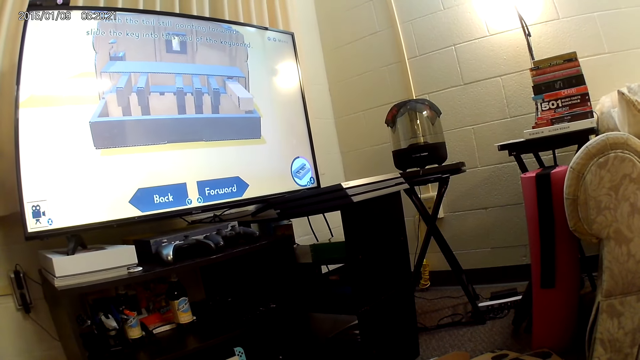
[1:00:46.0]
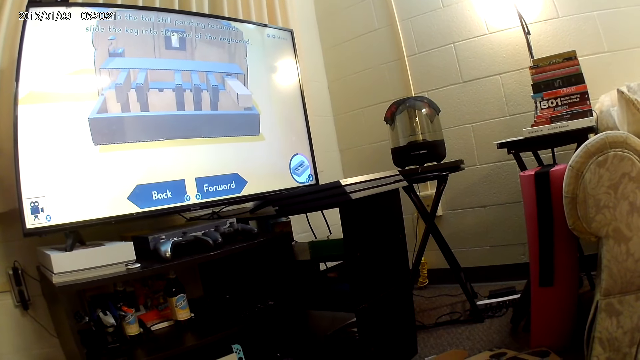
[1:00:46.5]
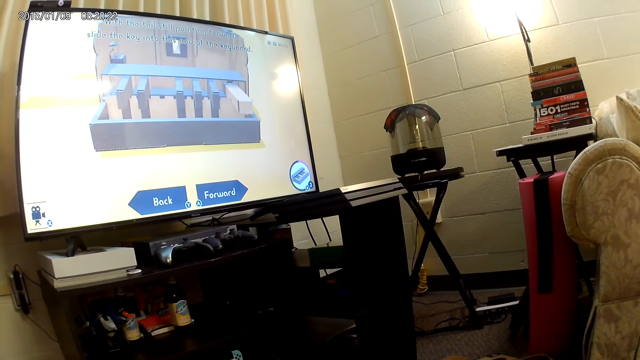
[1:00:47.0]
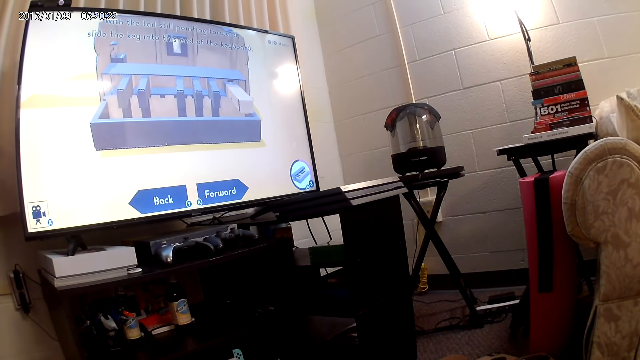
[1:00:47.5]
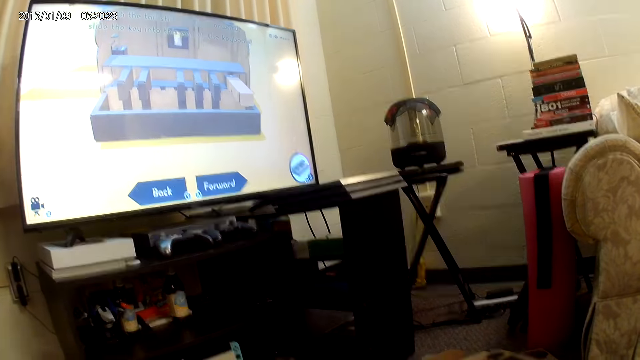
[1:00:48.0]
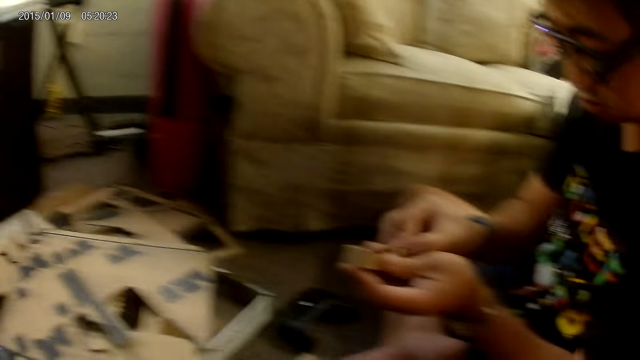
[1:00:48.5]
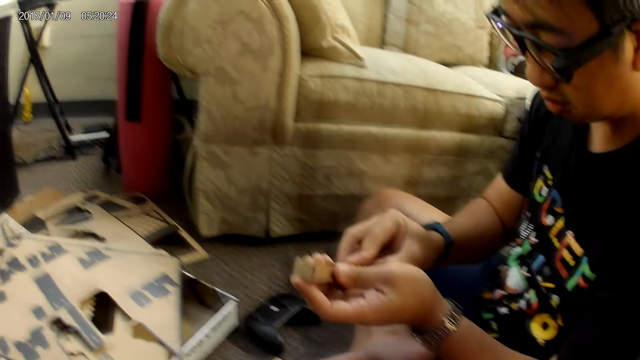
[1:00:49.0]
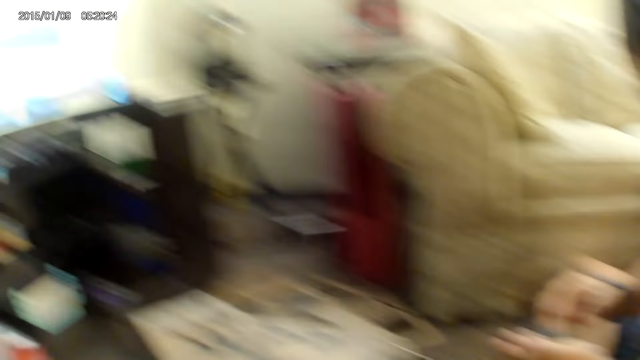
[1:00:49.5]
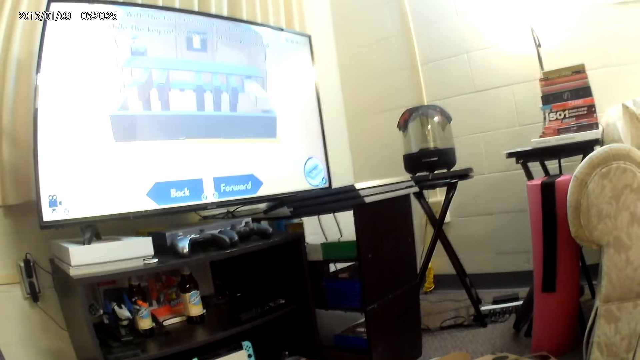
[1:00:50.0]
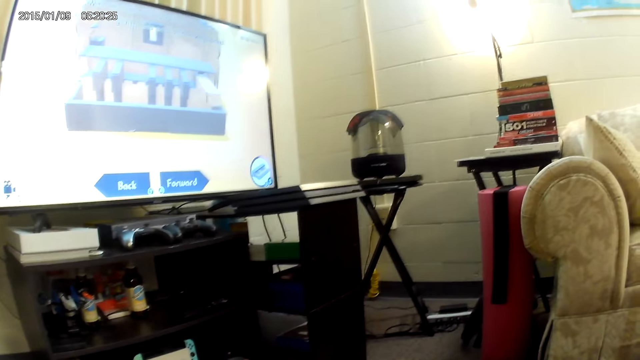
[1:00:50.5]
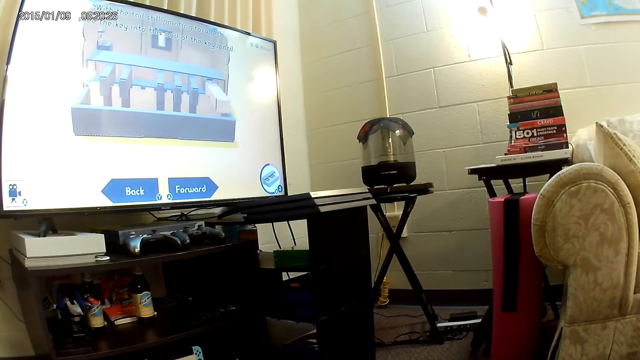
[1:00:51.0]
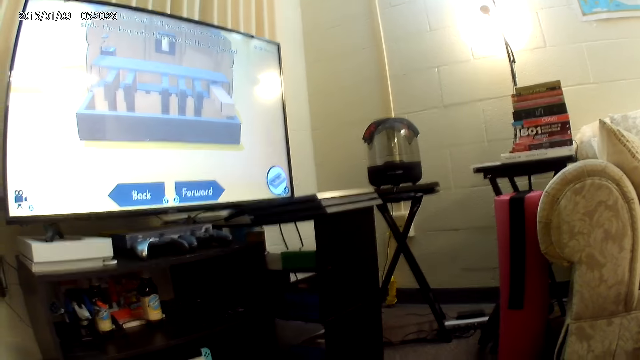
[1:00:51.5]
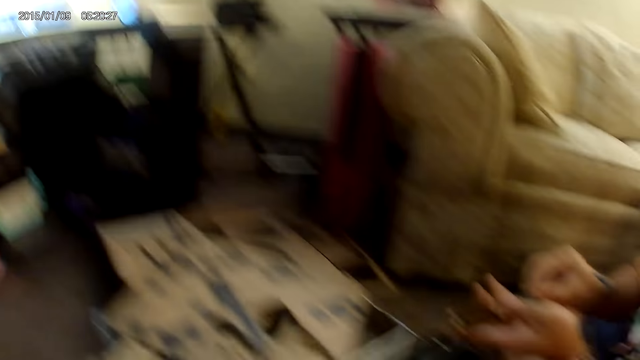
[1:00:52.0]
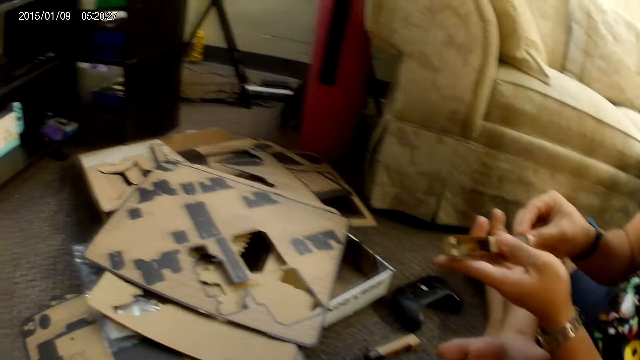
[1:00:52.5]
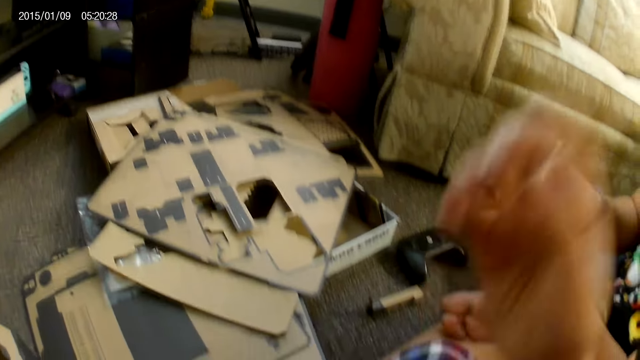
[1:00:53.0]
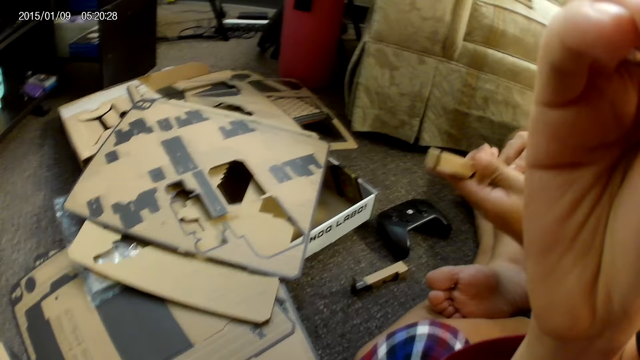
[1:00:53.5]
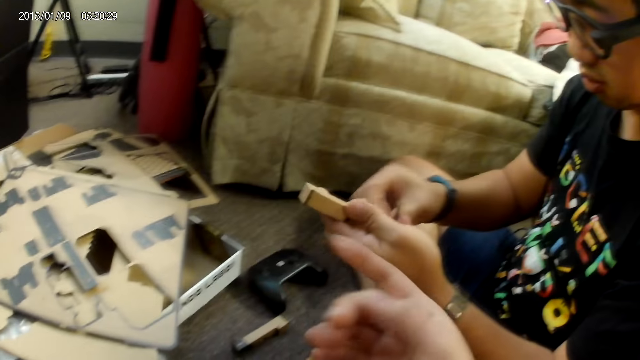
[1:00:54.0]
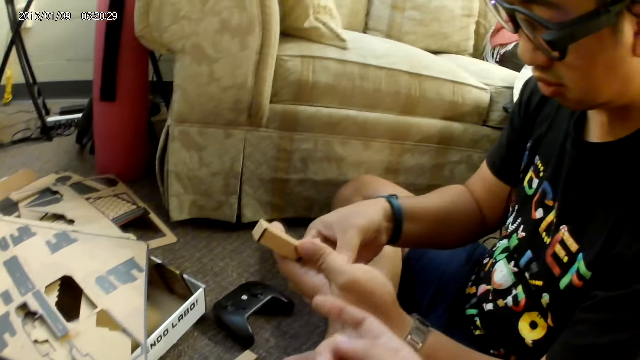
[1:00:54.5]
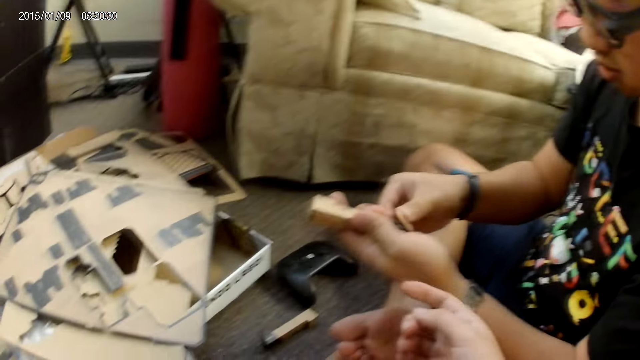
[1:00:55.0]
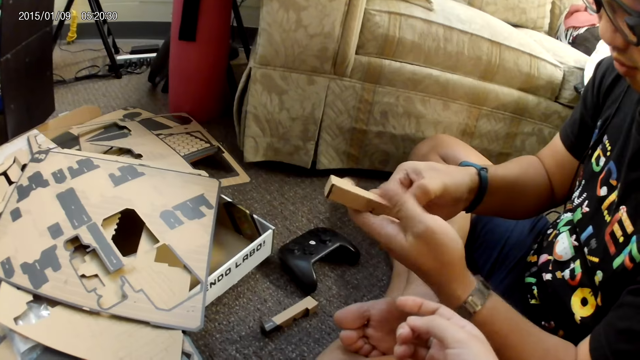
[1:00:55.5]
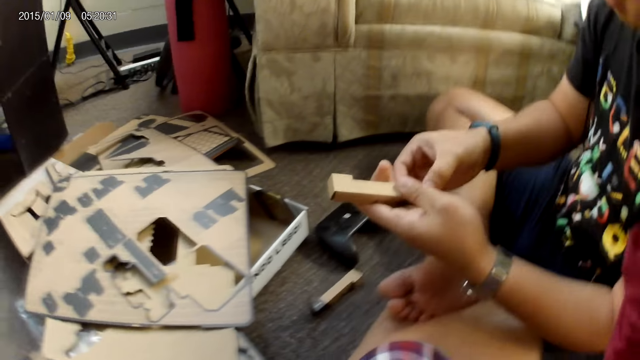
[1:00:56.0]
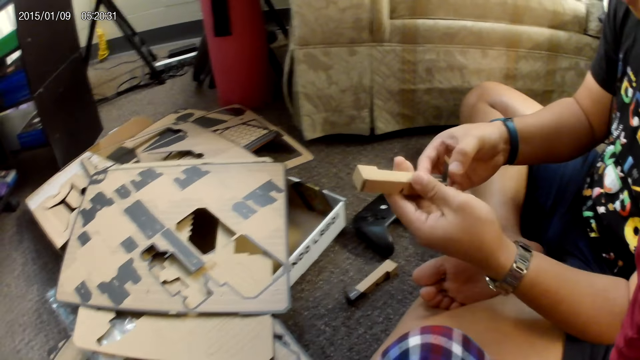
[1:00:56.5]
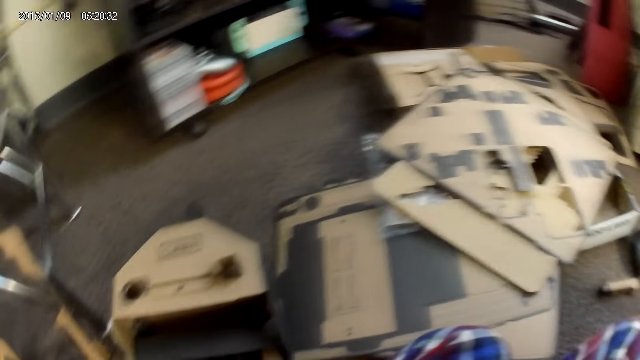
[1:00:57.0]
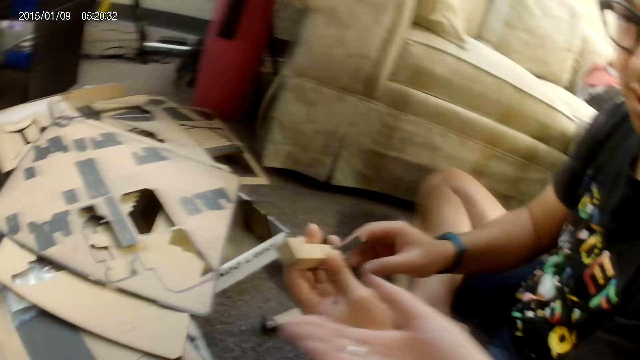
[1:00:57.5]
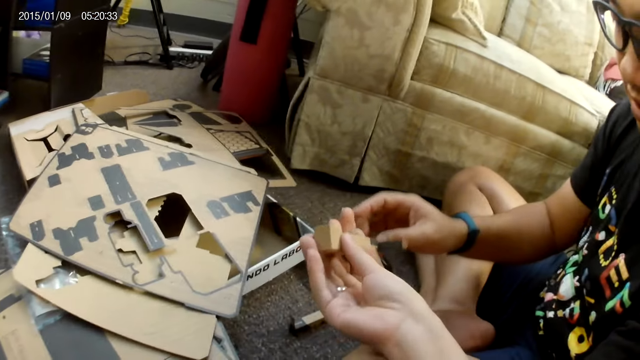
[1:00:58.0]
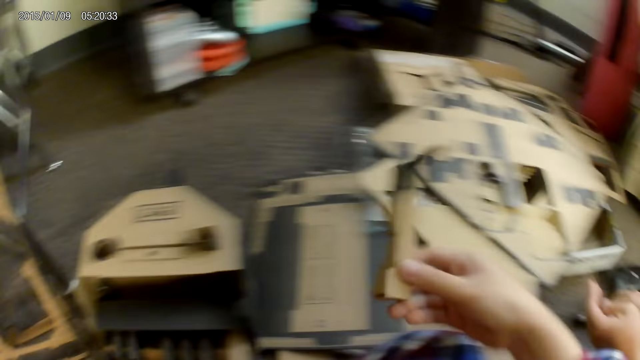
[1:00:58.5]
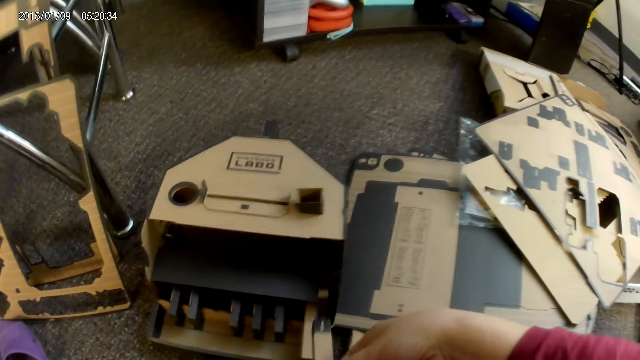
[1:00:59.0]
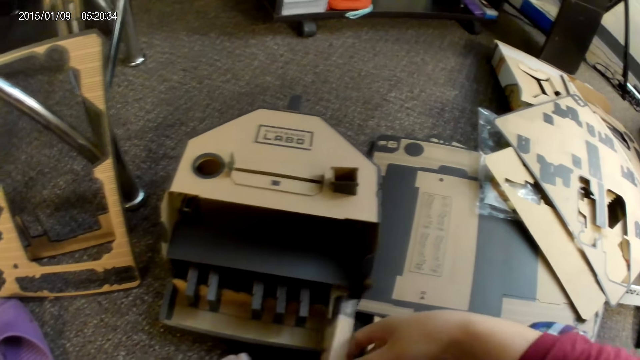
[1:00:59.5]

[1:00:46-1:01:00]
The camera wearer looks at the man, looks at the screen, and looks at the man. She adjusts the camera on her head with her right hand. She touches the face area. She does a hand gesture. She touches her head with her right hand. She looks around. She collects the cardboard from the man with her right hand.

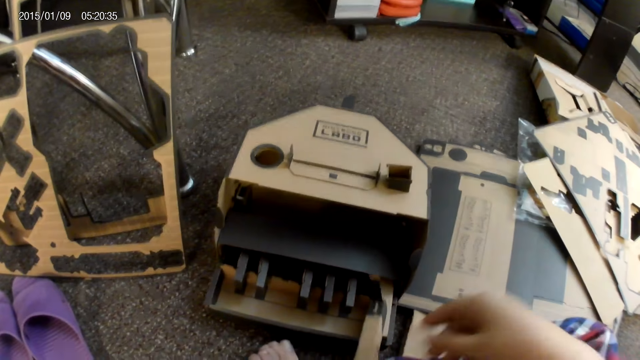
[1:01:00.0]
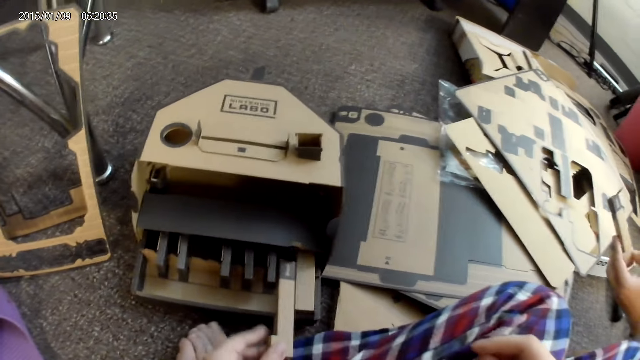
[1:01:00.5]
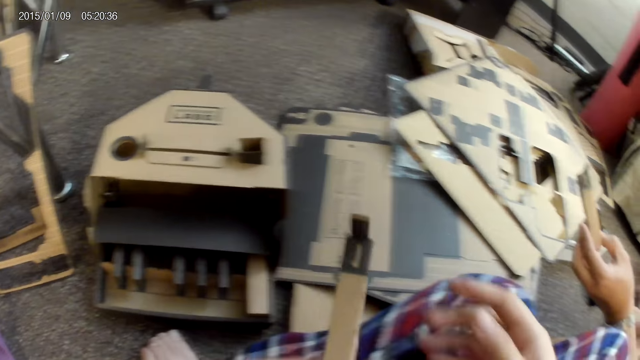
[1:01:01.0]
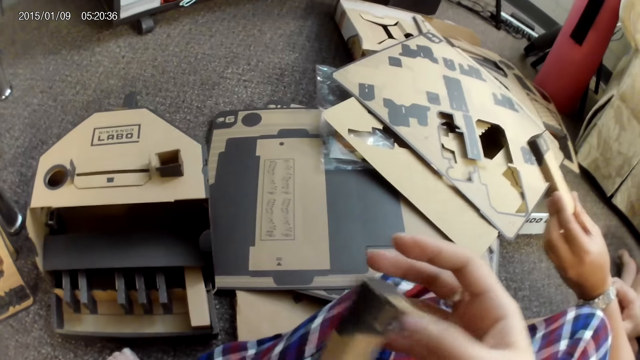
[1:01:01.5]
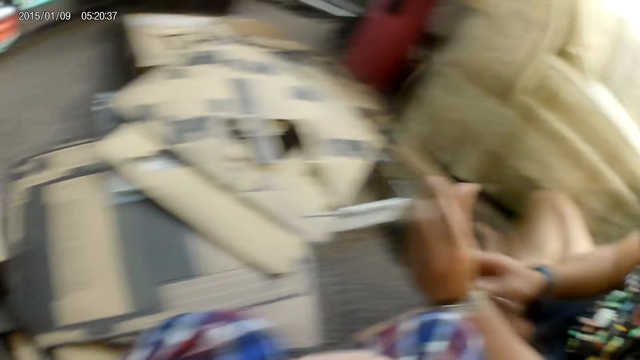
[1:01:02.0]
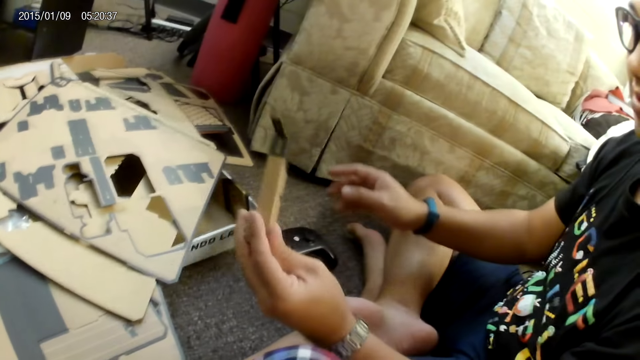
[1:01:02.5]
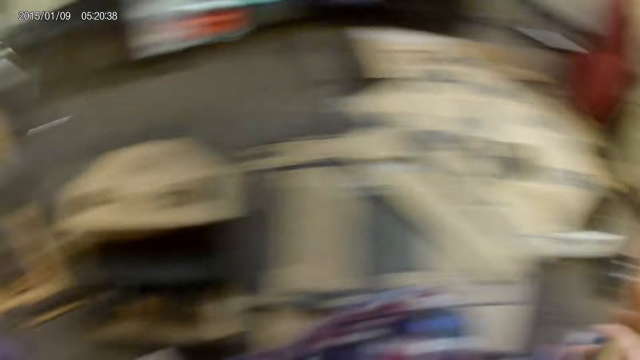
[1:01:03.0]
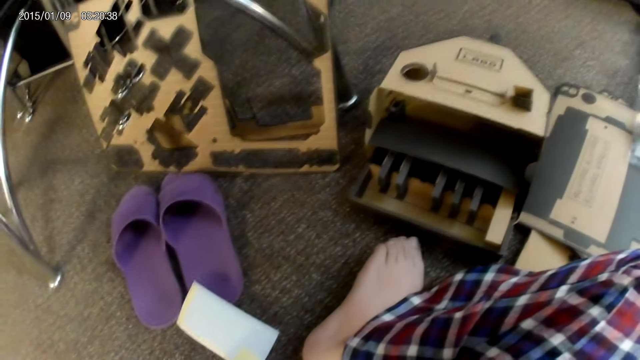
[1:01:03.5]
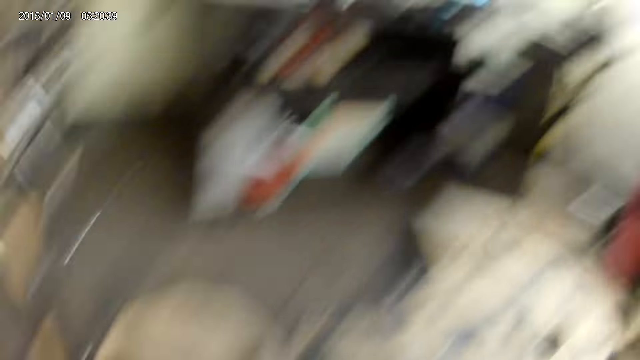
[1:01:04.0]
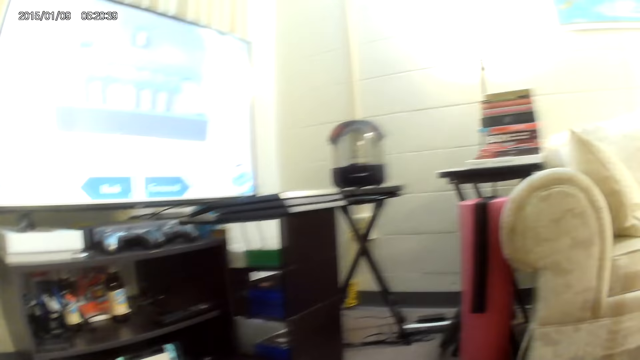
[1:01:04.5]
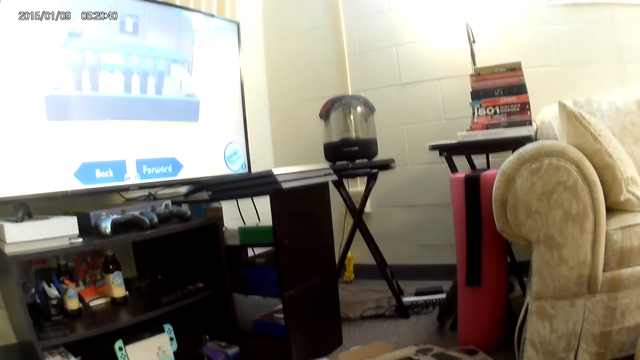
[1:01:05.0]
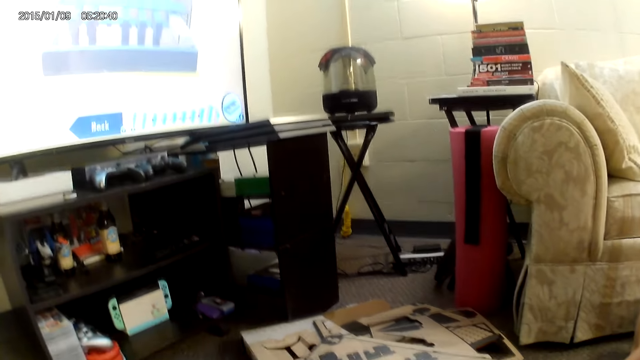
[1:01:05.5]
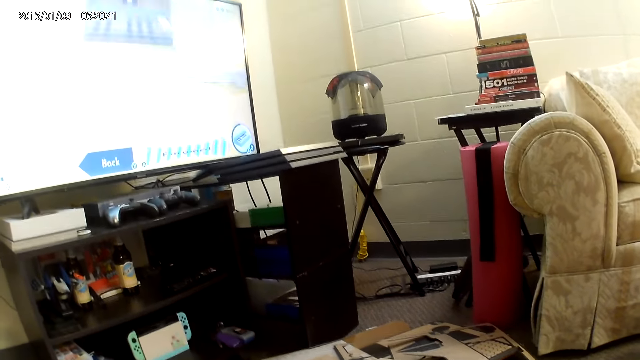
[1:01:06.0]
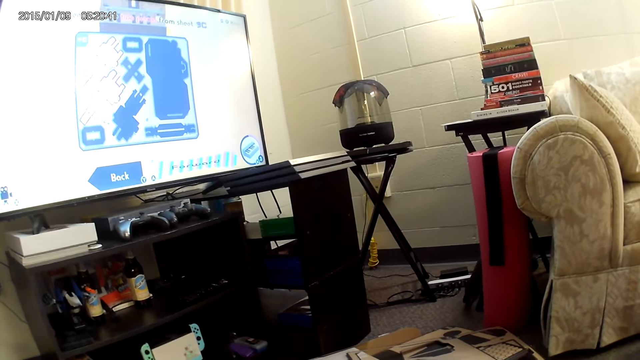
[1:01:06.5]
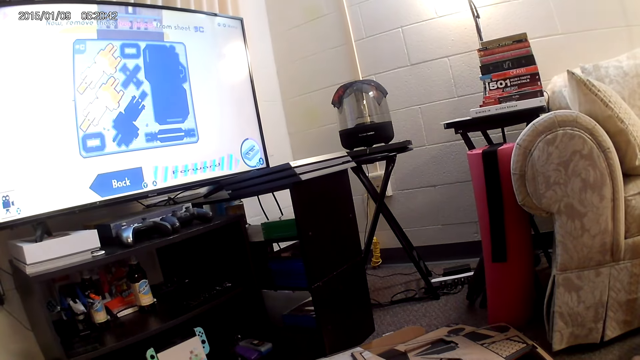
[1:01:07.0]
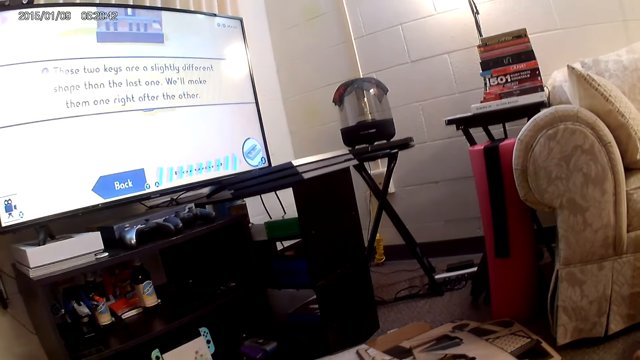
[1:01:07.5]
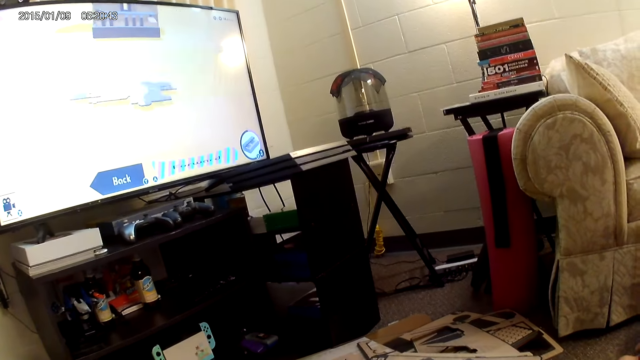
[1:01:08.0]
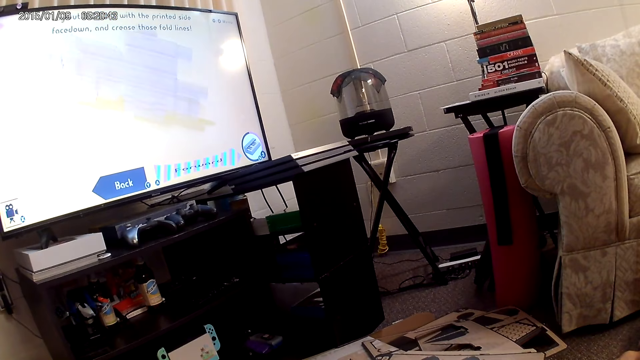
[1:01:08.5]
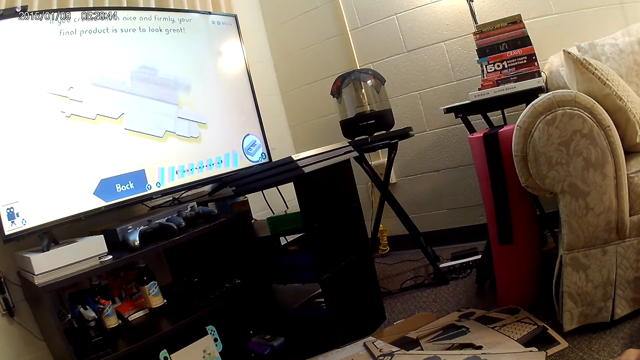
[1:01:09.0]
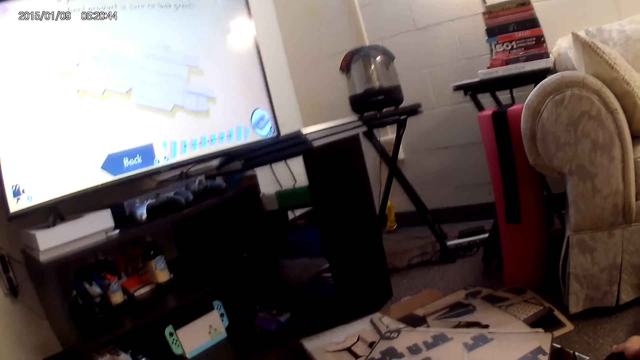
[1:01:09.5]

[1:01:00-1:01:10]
The camera wearer passes the cardboard from her right hand to her left hand. She looks at the screen.
